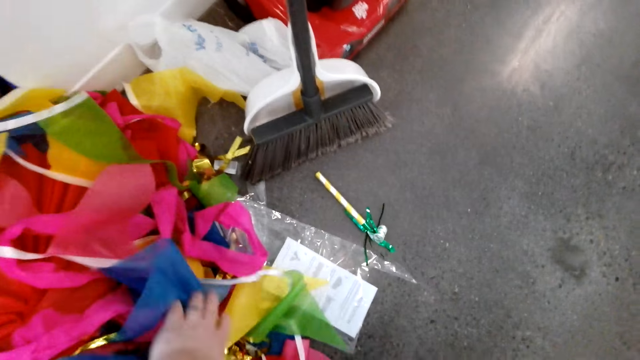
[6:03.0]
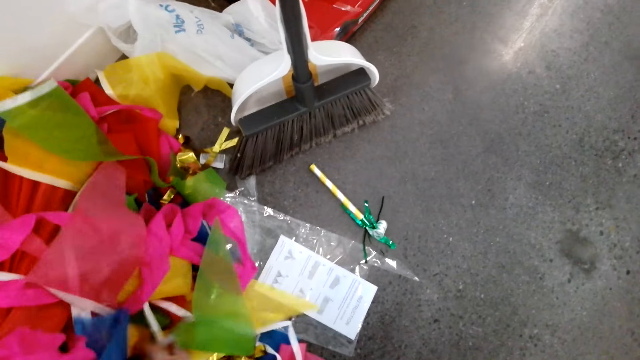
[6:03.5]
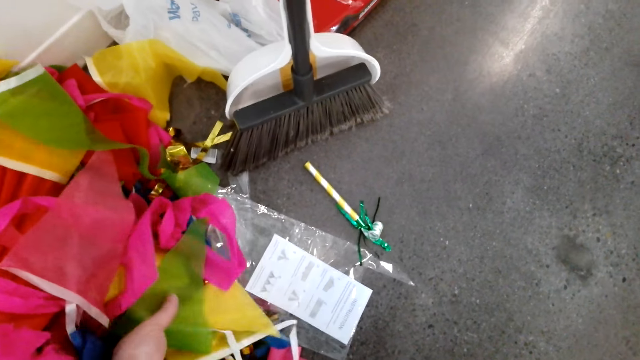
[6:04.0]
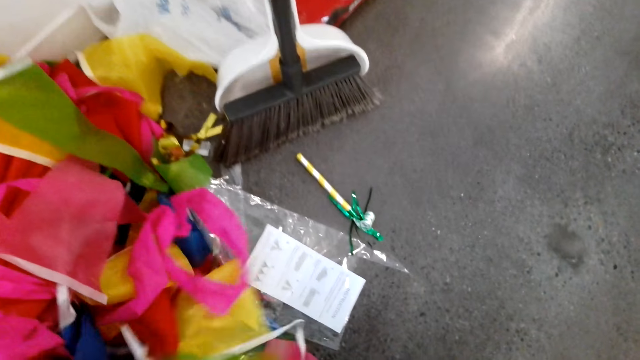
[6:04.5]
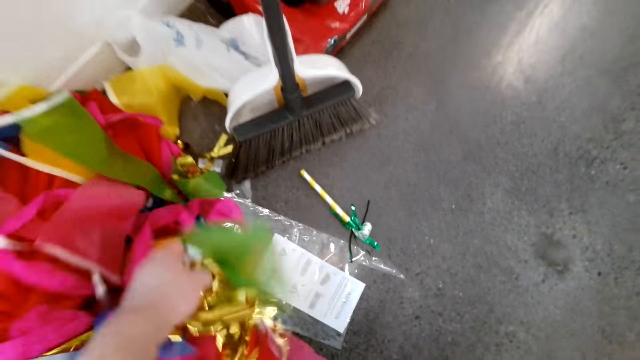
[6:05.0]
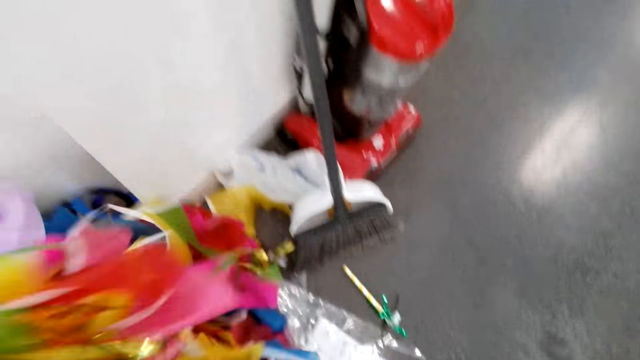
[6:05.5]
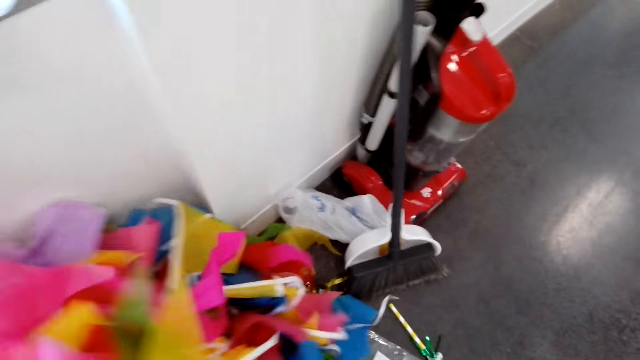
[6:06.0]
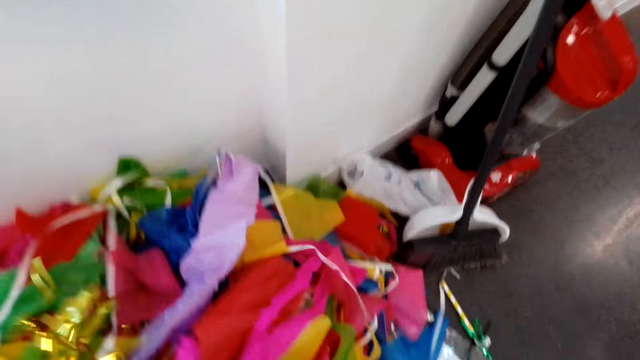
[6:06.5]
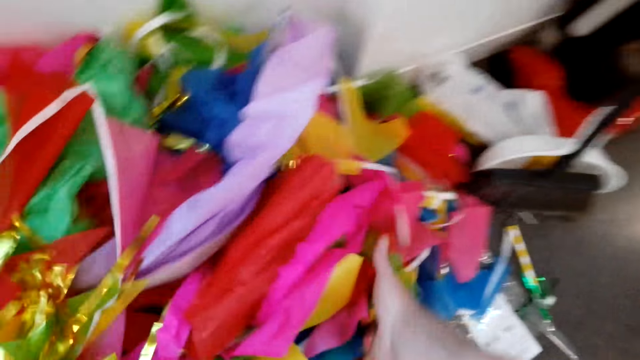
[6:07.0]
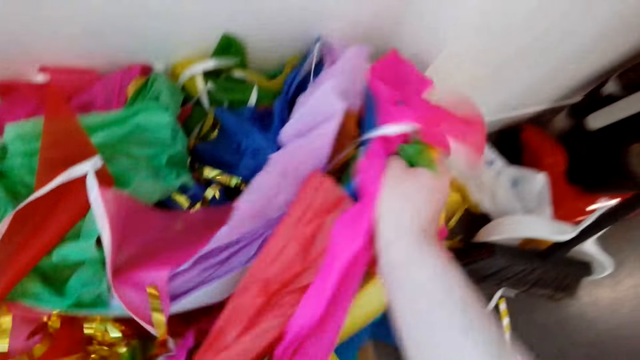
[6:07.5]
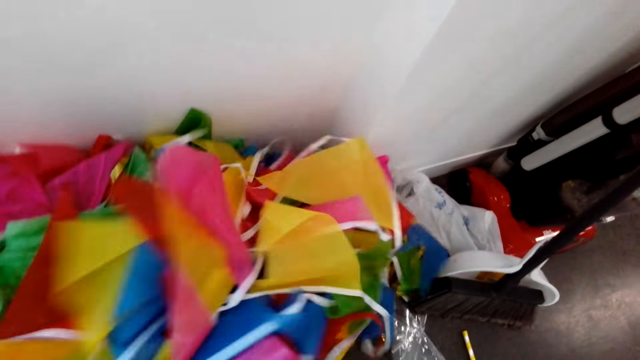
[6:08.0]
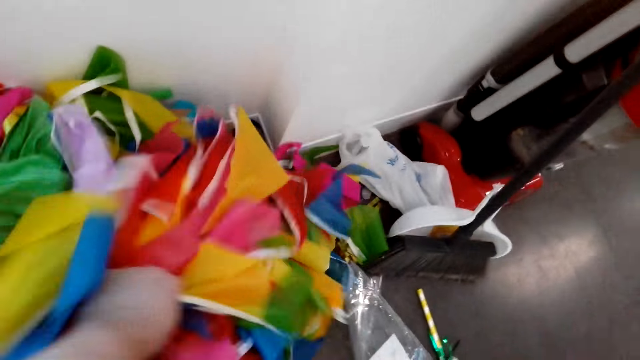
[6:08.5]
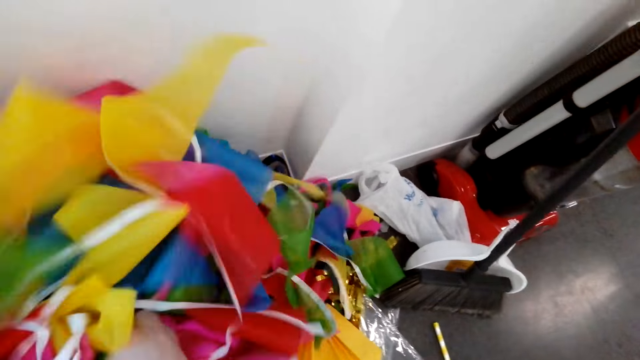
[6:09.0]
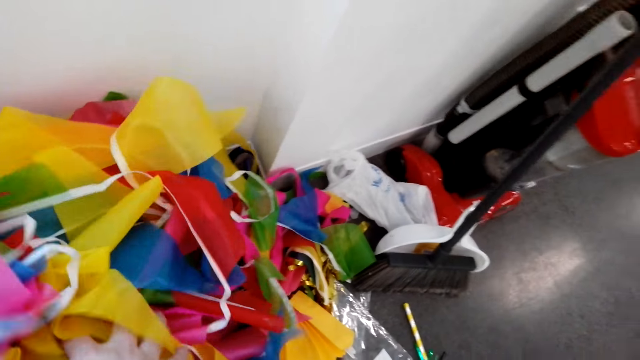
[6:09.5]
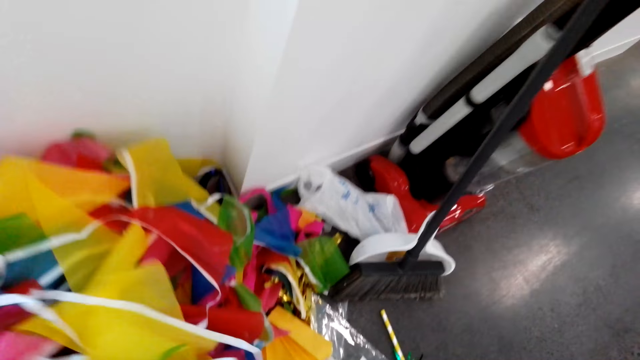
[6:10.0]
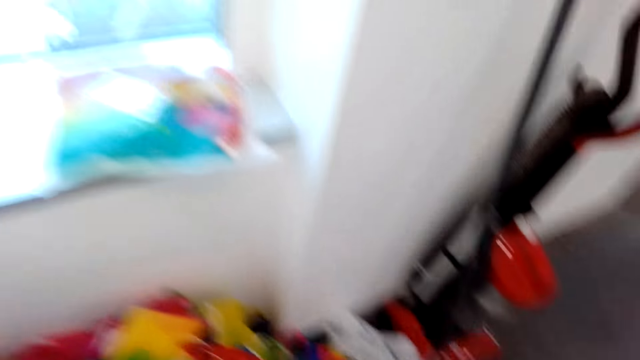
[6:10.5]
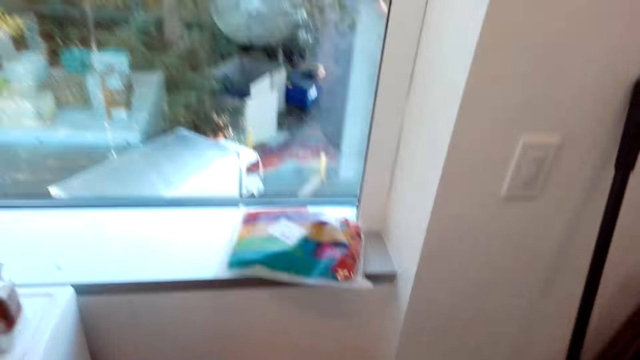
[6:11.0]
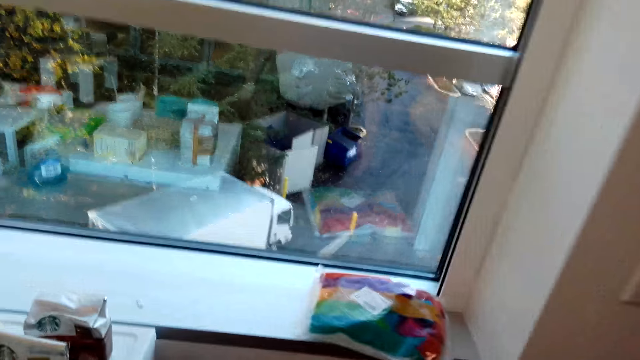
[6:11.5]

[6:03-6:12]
The camera wearer checks the ribbon.

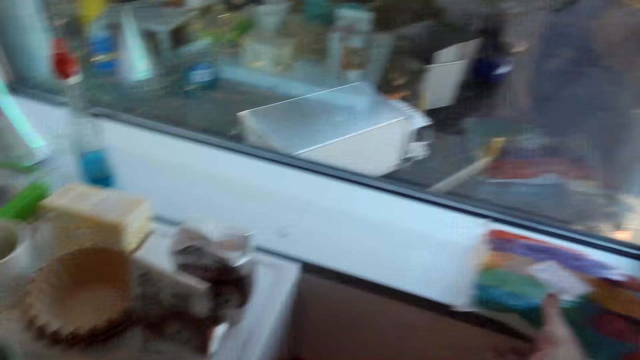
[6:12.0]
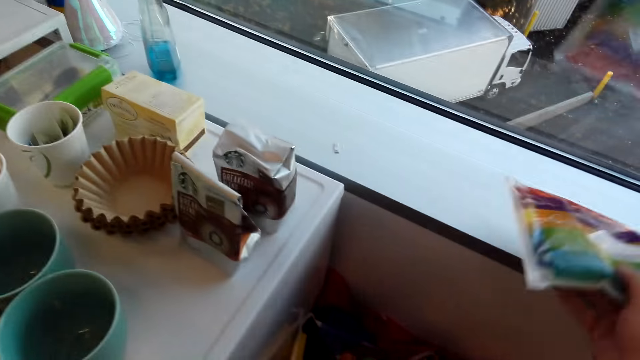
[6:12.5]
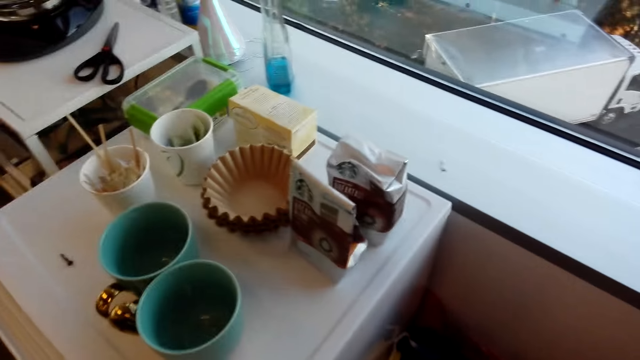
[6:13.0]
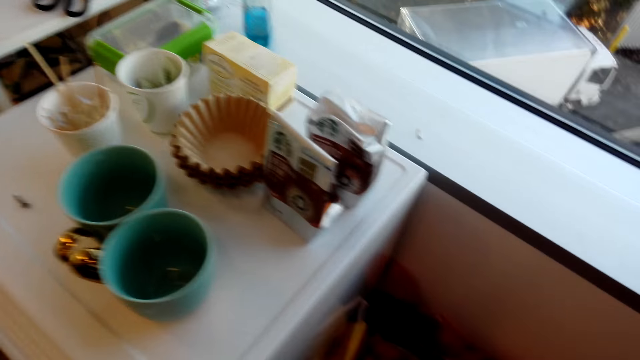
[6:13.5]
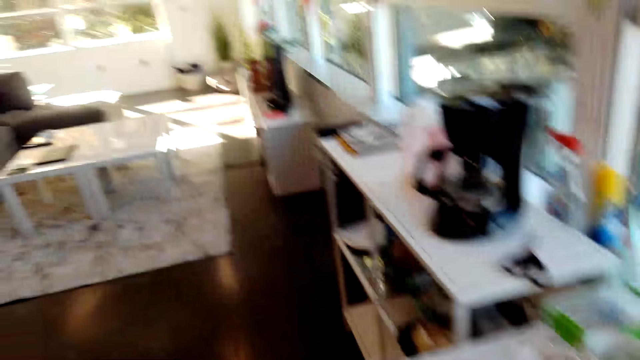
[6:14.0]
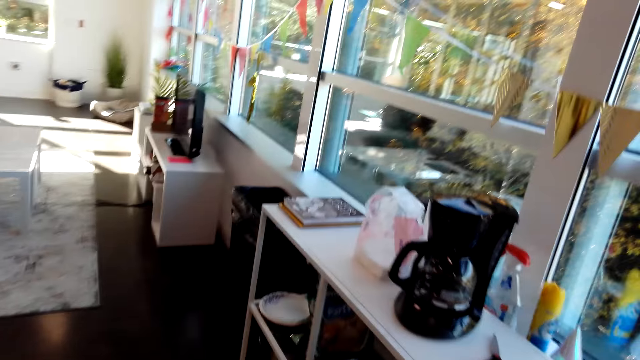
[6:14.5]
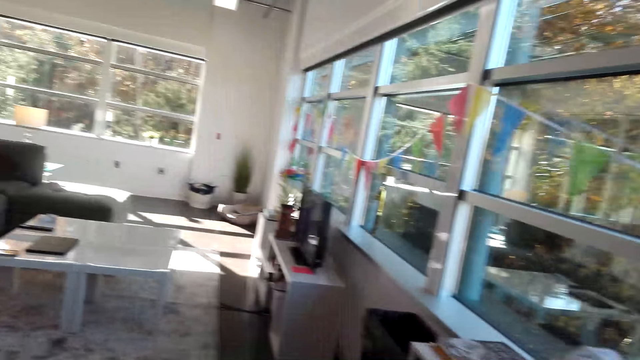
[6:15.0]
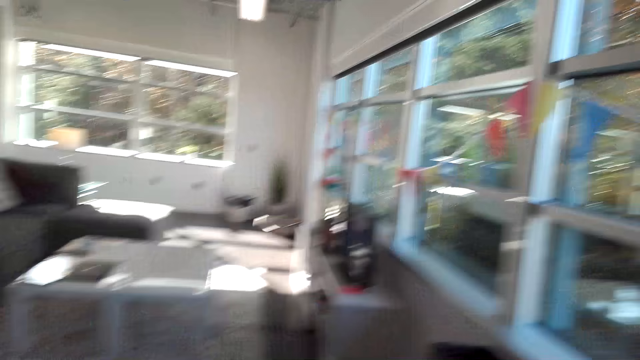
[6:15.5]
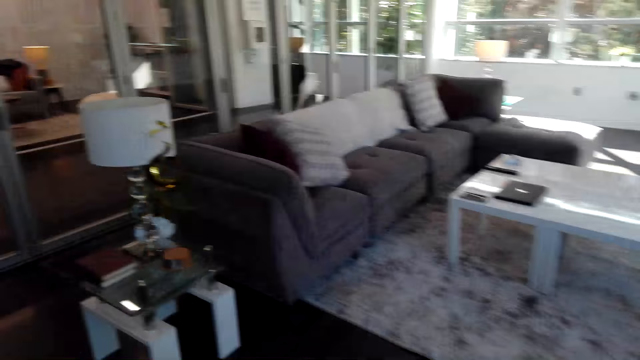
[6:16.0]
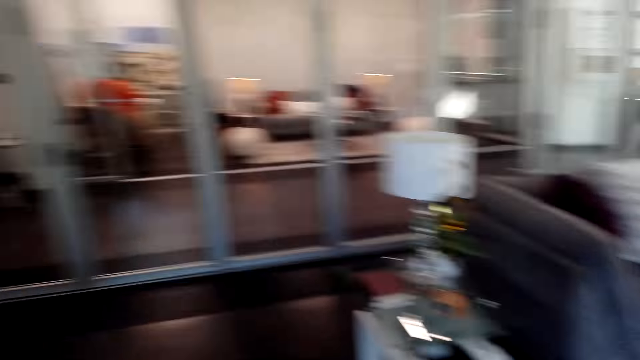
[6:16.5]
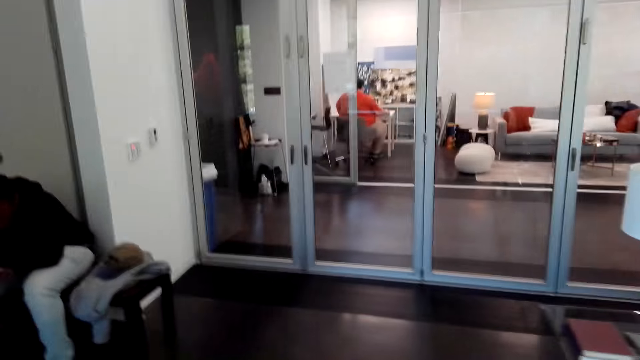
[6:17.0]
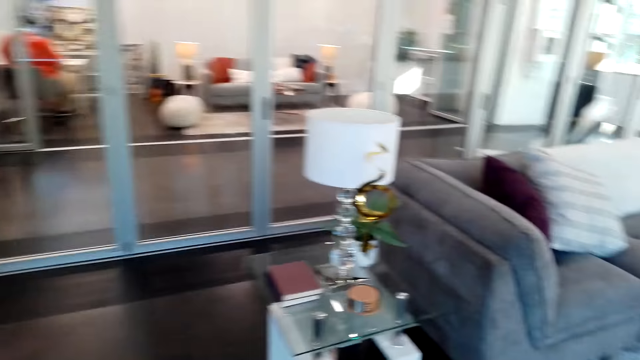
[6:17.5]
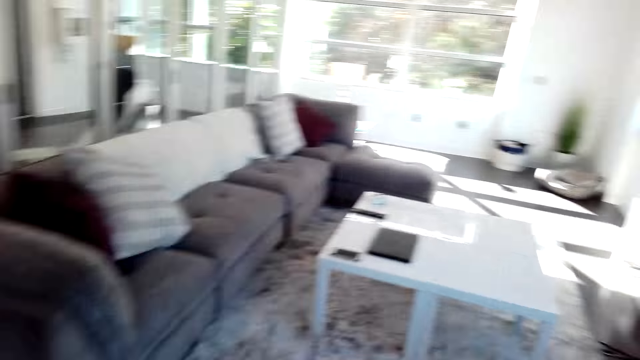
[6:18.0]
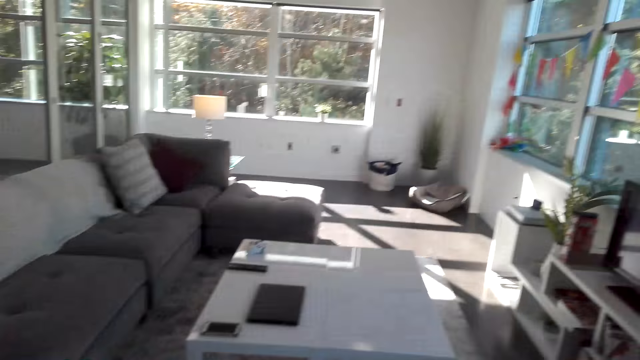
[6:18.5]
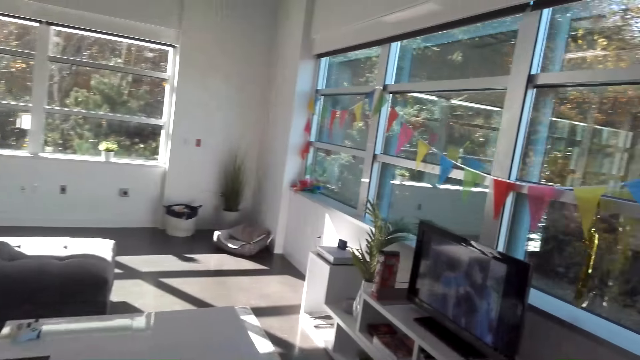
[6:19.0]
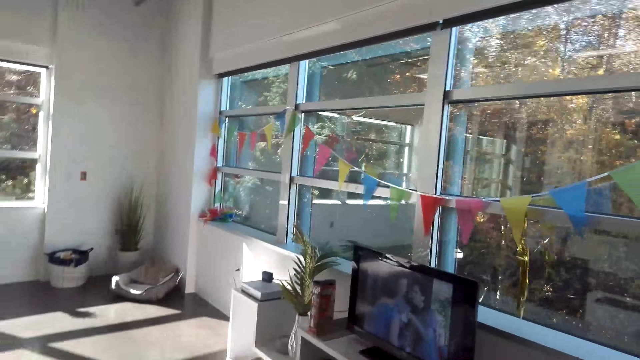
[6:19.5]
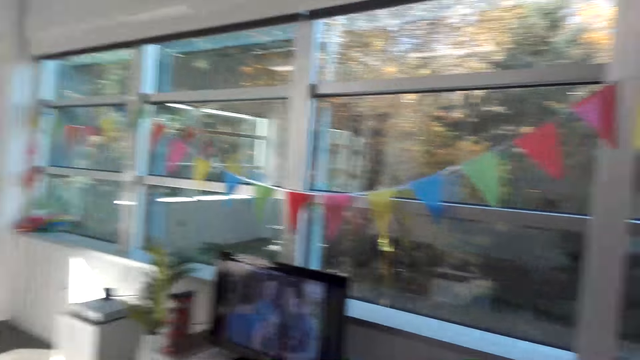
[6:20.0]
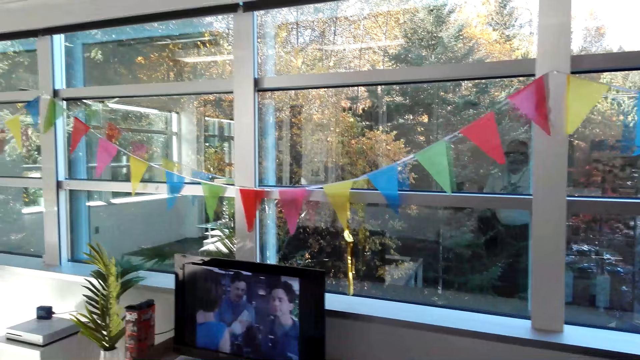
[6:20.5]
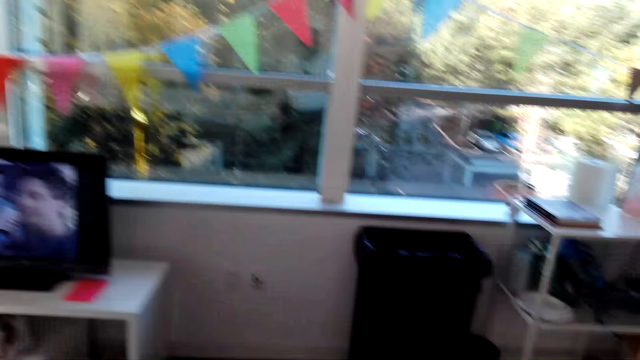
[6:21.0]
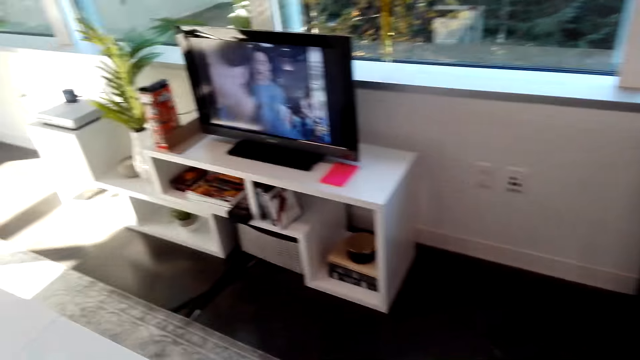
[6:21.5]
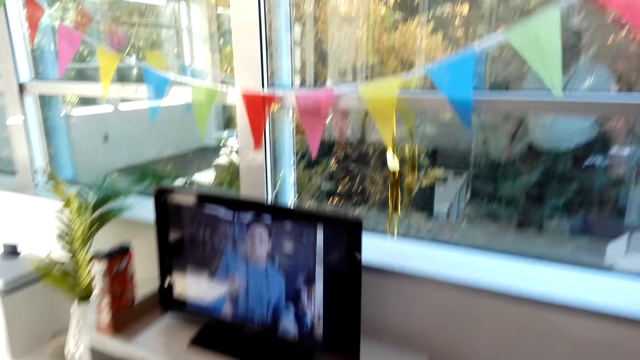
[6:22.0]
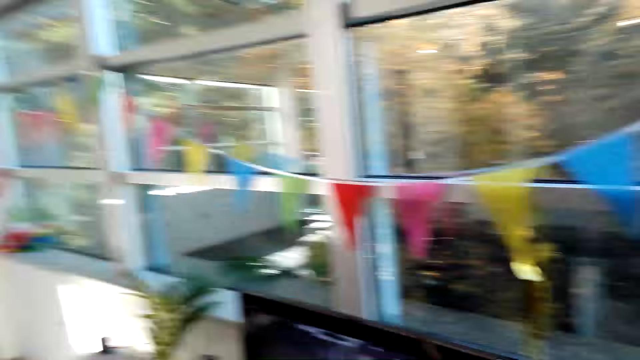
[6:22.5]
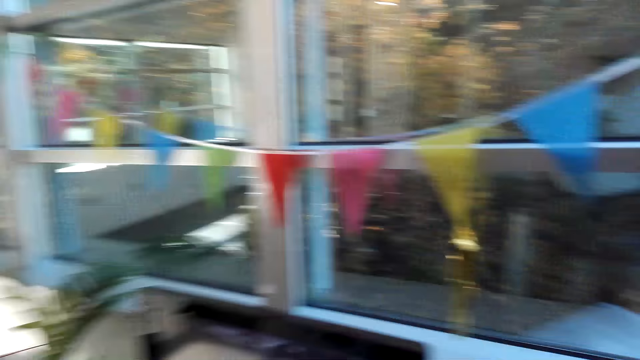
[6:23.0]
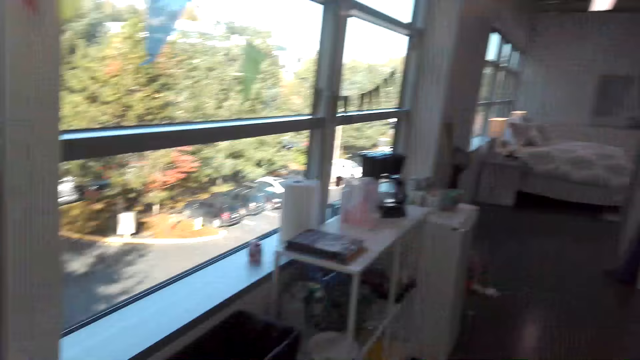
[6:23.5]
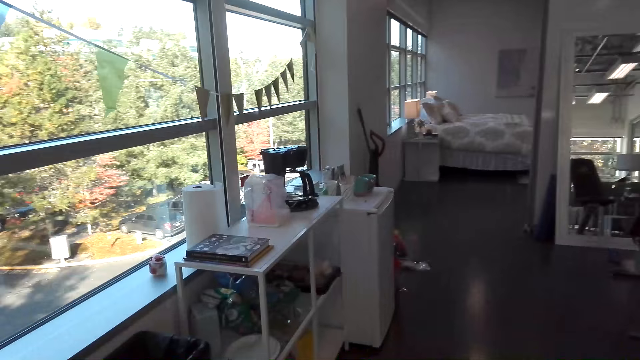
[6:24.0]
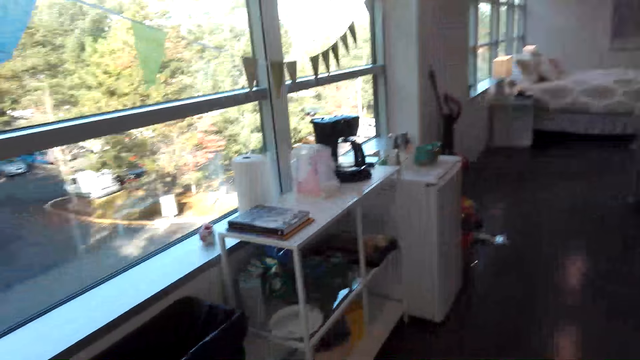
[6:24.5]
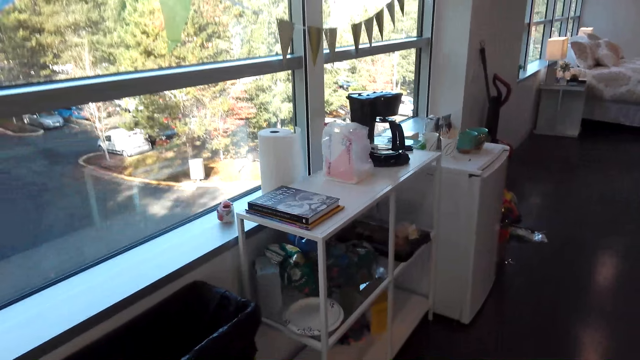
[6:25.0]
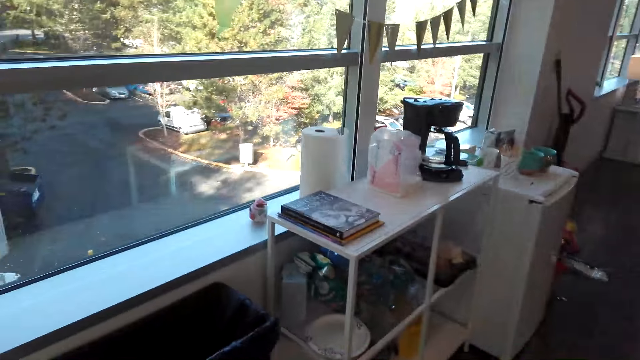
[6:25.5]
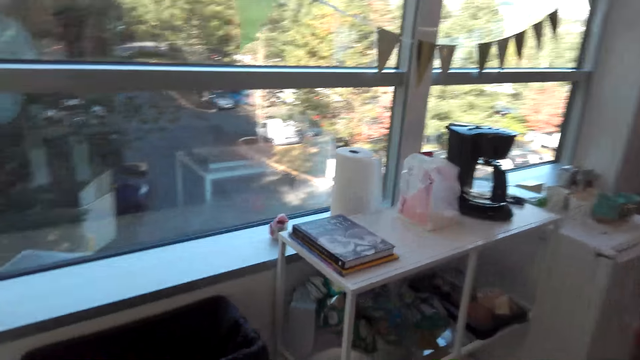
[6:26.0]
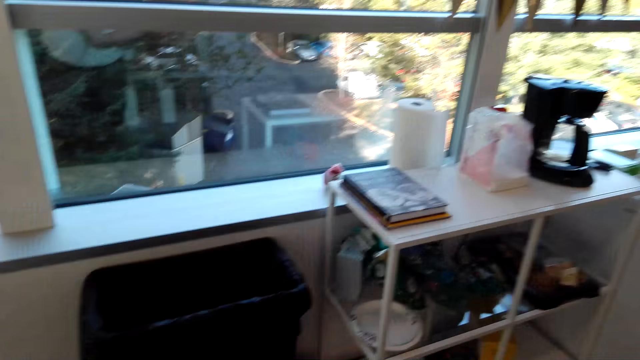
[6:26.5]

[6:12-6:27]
The camera wearer looks outside through the window. They pick up the ribbon. They walk around the house. They look around the house. They converse with someone.
